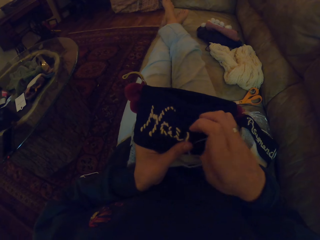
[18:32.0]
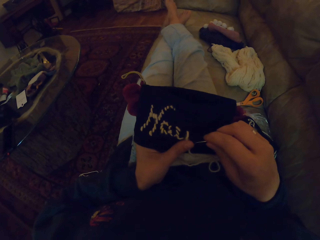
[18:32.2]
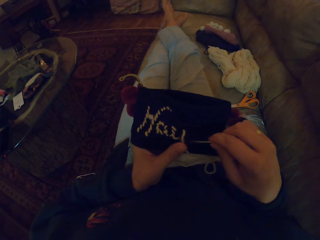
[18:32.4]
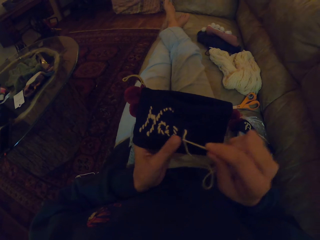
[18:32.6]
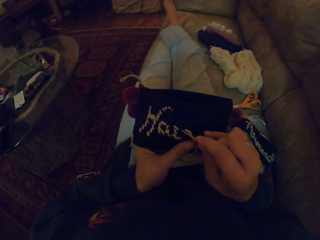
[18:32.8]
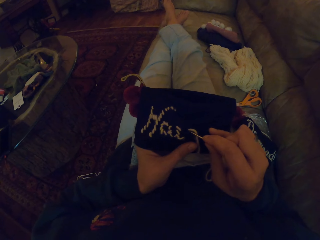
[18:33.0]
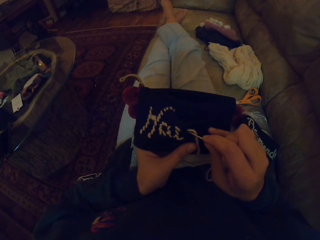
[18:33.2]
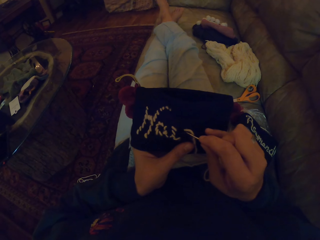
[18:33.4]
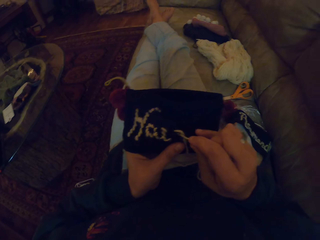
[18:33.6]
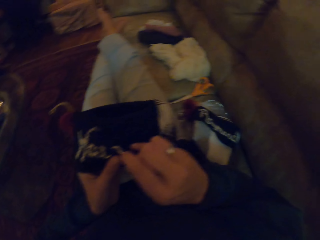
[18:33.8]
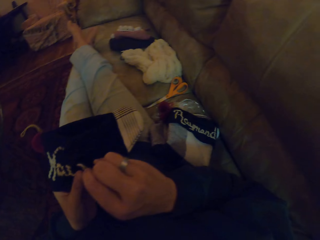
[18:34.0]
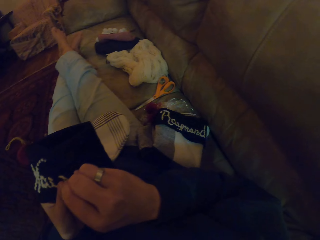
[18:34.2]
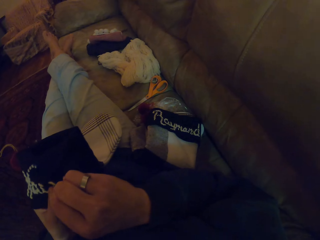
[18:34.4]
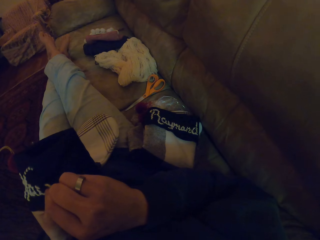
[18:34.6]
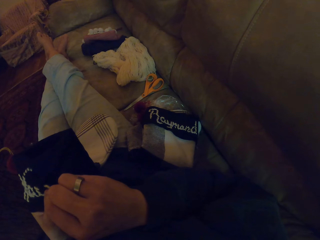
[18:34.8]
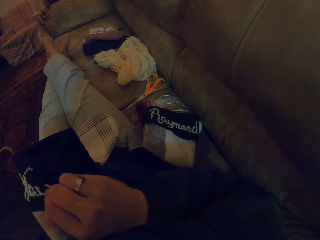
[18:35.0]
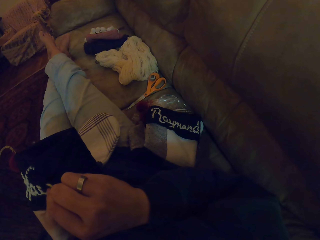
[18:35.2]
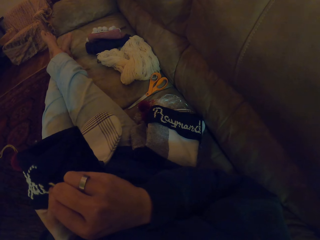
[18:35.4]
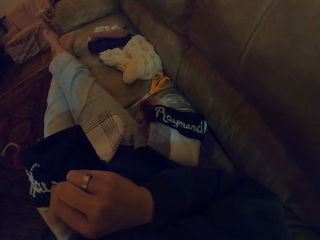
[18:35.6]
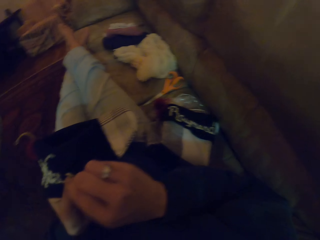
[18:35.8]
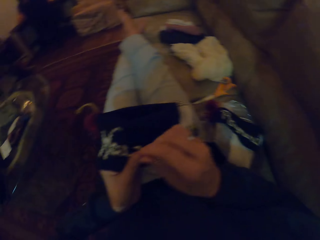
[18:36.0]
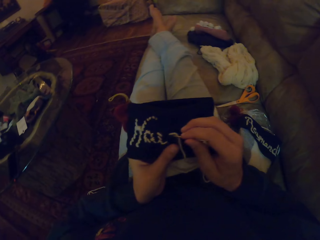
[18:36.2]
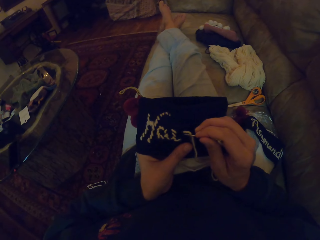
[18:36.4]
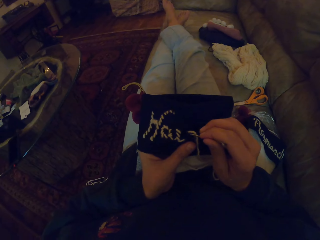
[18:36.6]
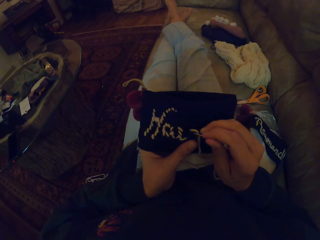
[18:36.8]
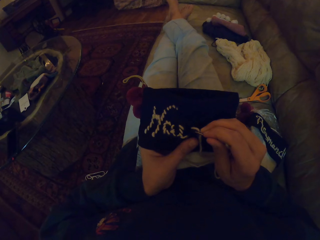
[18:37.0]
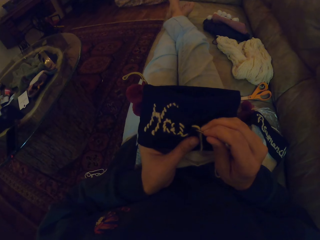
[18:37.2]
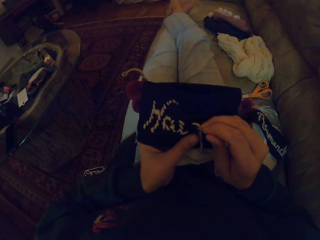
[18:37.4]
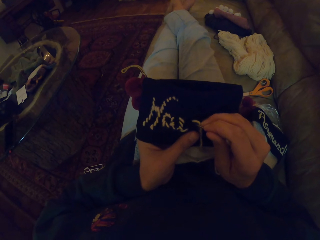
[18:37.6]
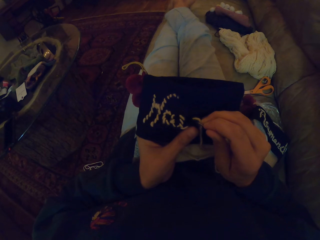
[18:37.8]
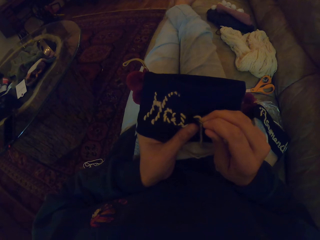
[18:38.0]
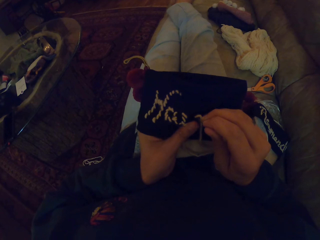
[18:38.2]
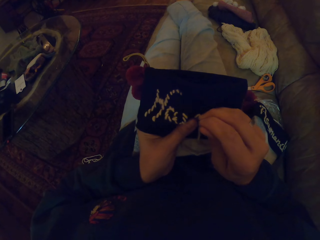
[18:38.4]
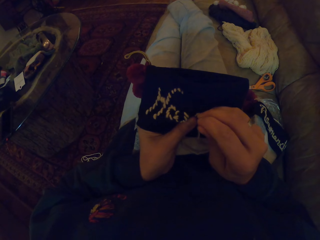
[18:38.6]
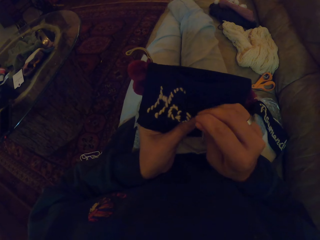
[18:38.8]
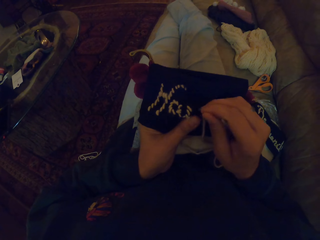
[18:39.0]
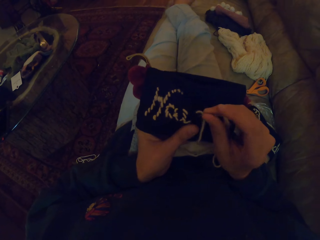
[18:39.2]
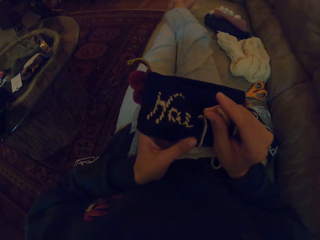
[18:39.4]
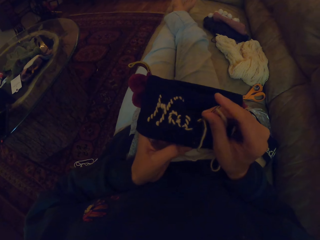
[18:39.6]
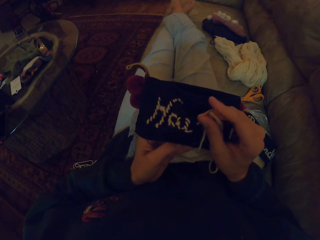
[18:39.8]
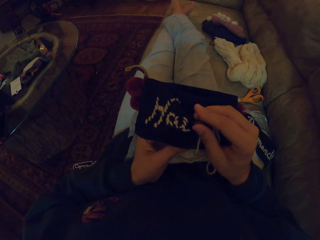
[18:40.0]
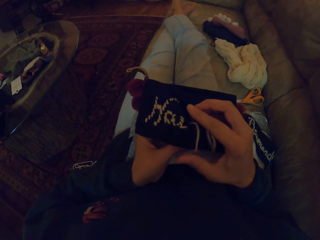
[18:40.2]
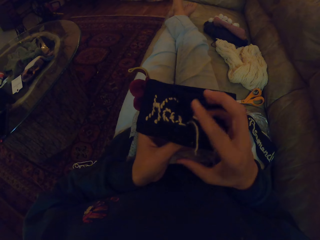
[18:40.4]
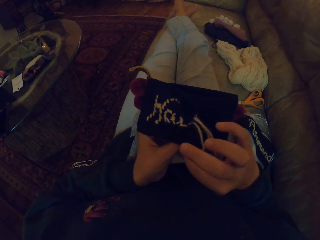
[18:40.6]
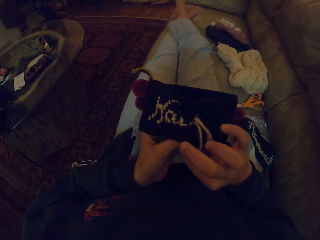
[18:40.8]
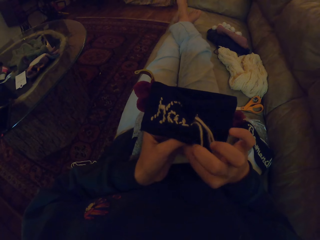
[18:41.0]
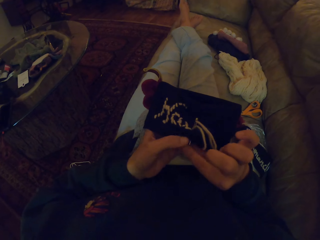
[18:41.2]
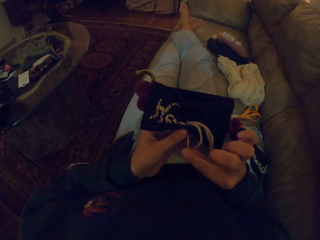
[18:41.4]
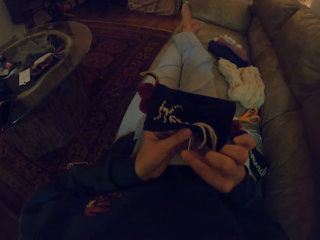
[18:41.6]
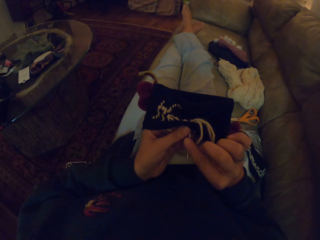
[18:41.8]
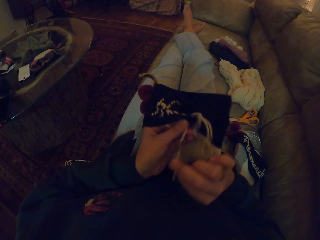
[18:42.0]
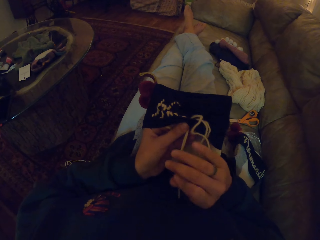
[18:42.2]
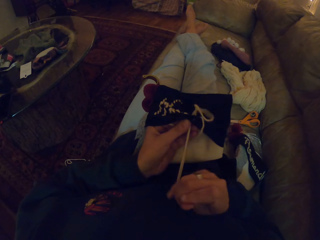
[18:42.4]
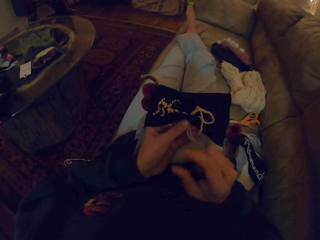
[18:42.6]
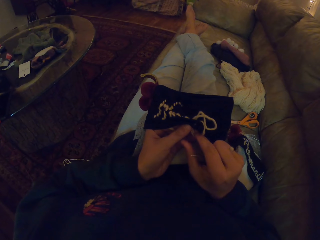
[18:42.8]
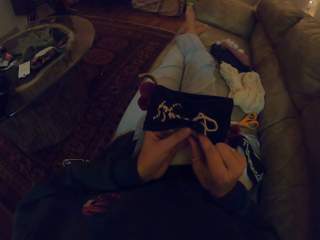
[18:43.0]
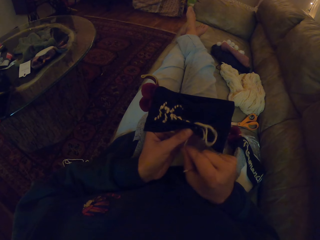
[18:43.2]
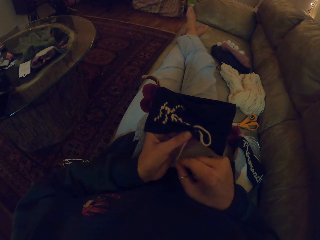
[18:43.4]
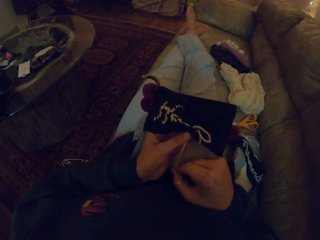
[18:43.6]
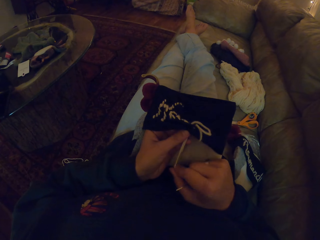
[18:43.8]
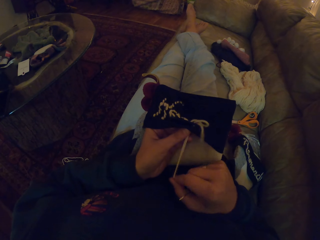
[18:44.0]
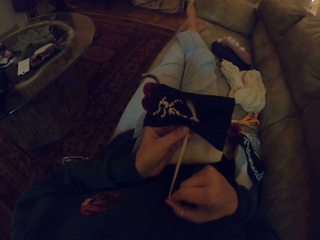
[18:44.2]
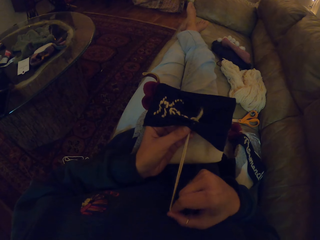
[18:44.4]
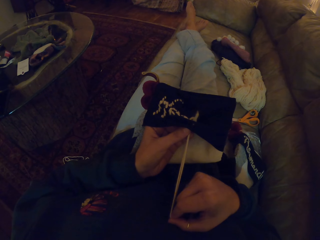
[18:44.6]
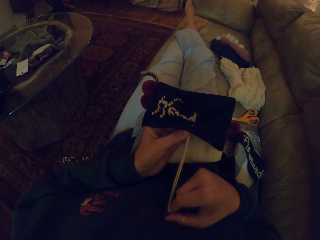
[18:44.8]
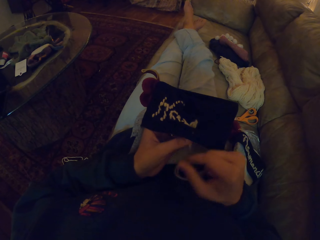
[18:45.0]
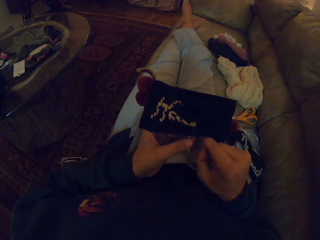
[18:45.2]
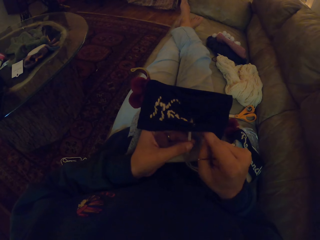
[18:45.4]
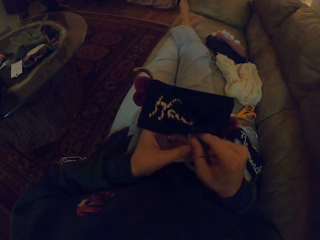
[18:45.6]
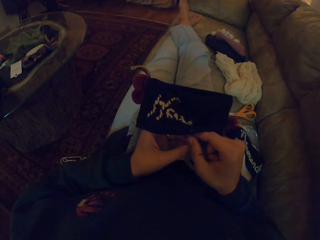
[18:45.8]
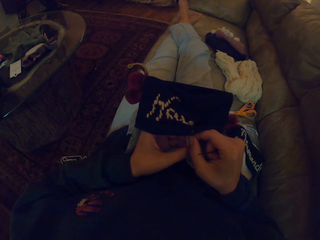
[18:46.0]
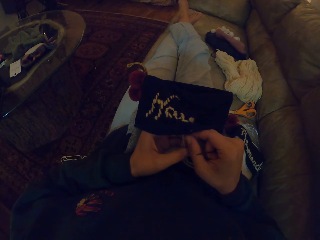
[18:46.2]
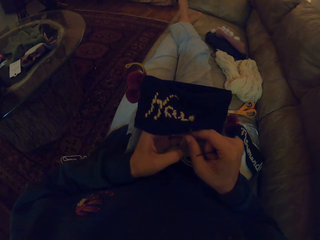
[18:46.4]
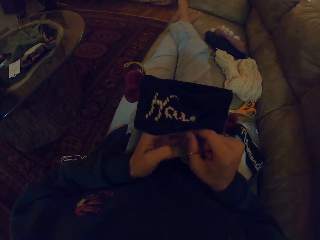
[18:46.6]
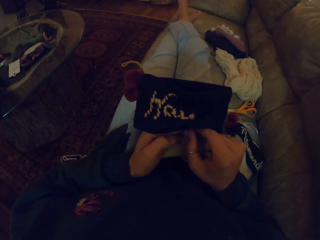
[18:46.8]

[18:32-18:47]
The camera wearer sews the fabric. They sew the bag with the needle. They pull the needle. They pull the thread.

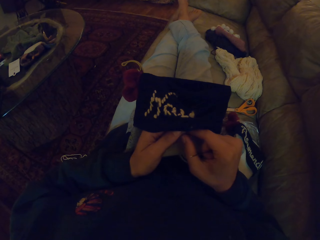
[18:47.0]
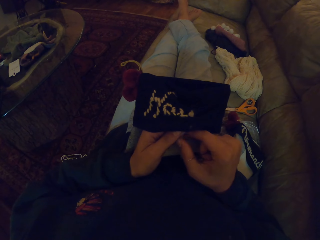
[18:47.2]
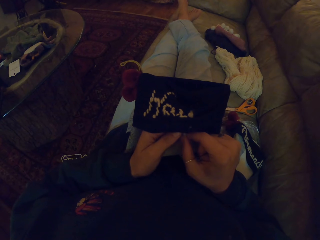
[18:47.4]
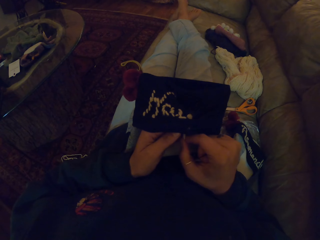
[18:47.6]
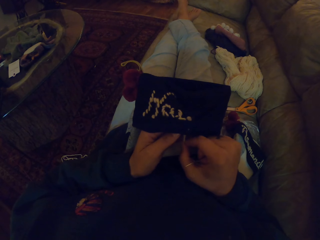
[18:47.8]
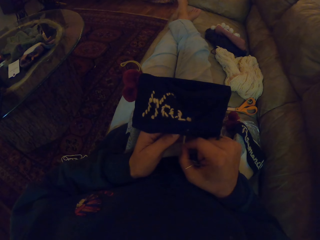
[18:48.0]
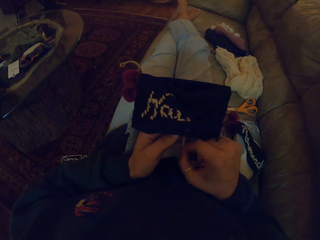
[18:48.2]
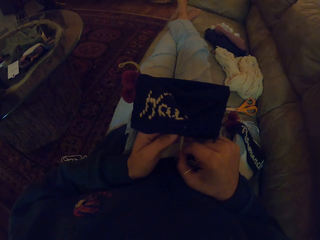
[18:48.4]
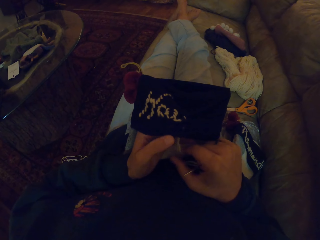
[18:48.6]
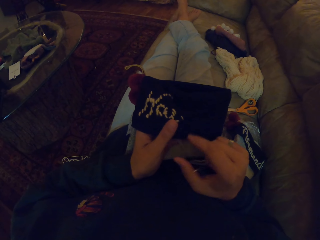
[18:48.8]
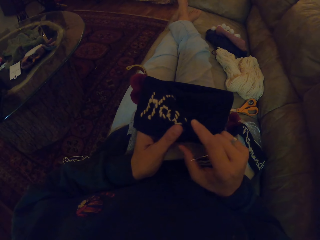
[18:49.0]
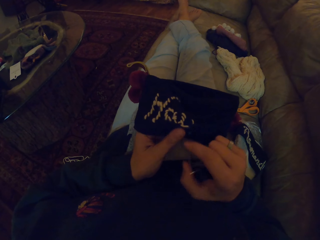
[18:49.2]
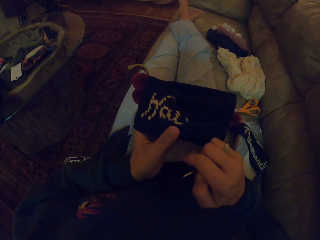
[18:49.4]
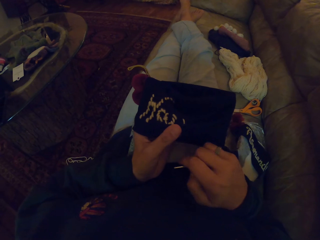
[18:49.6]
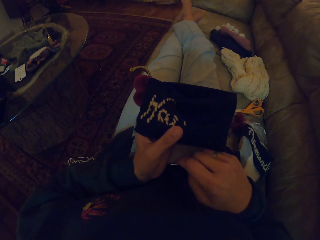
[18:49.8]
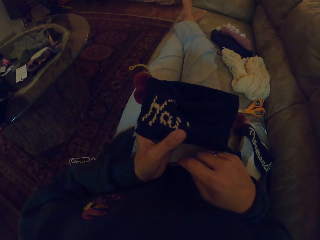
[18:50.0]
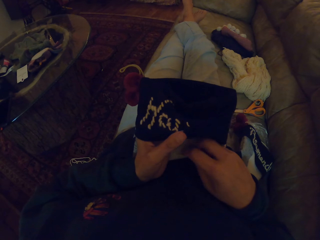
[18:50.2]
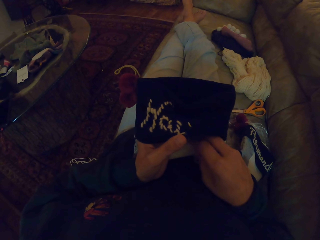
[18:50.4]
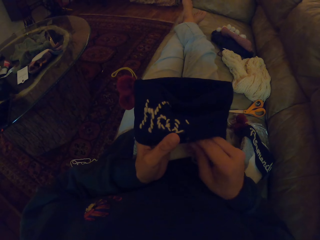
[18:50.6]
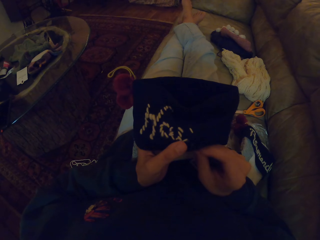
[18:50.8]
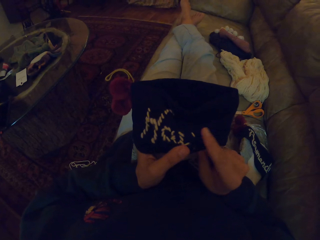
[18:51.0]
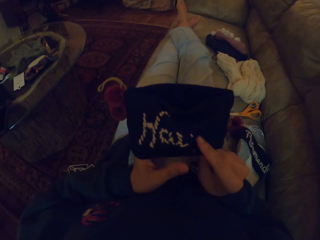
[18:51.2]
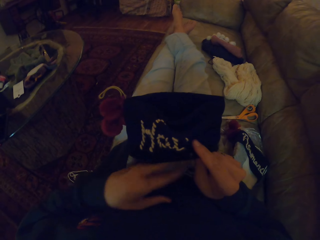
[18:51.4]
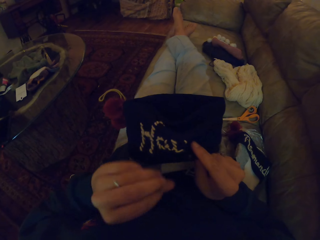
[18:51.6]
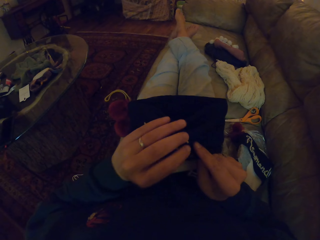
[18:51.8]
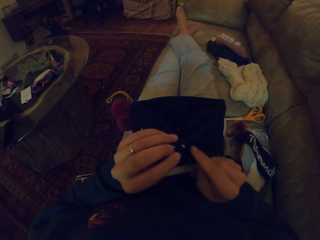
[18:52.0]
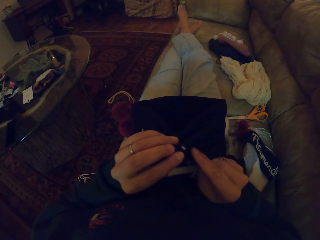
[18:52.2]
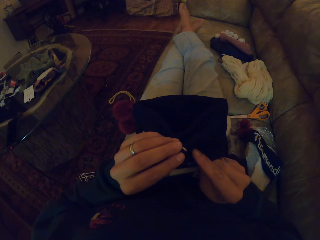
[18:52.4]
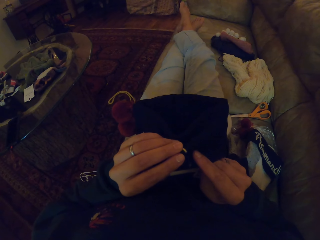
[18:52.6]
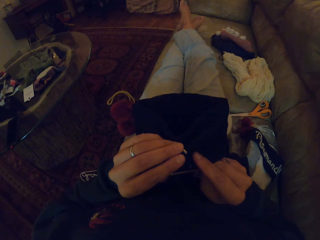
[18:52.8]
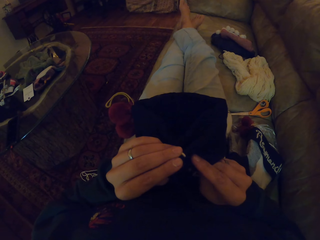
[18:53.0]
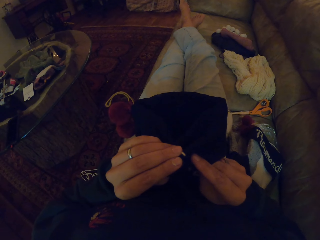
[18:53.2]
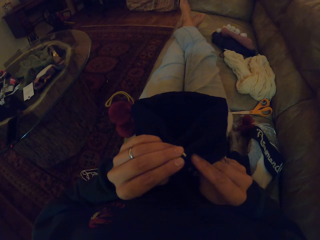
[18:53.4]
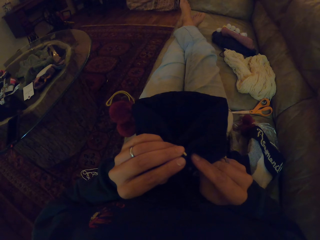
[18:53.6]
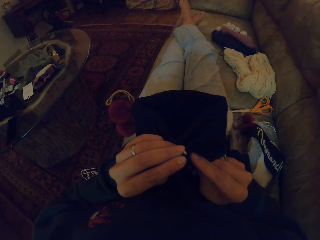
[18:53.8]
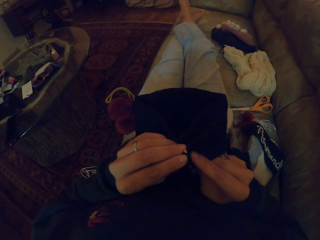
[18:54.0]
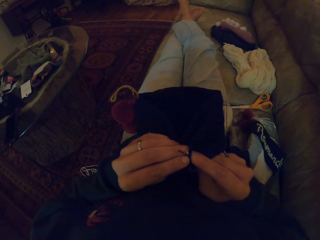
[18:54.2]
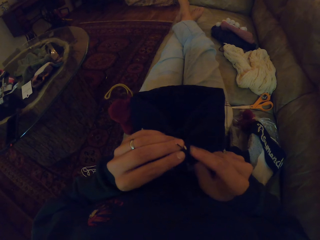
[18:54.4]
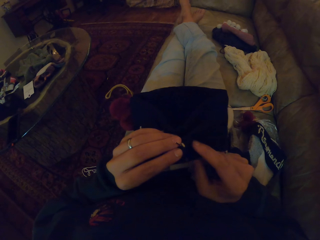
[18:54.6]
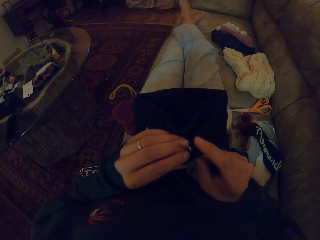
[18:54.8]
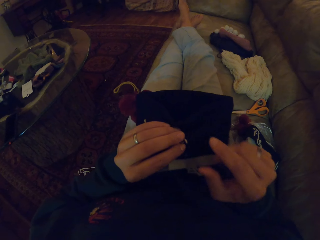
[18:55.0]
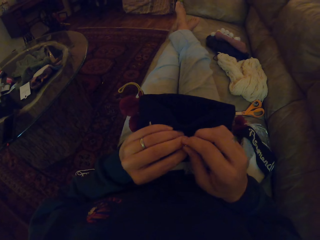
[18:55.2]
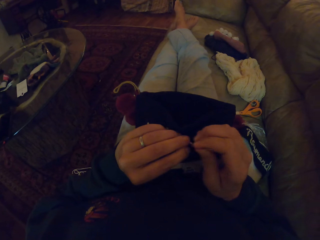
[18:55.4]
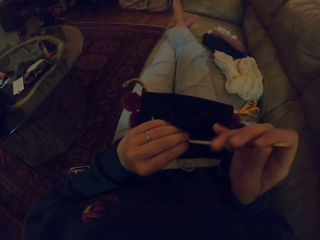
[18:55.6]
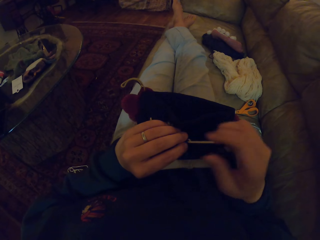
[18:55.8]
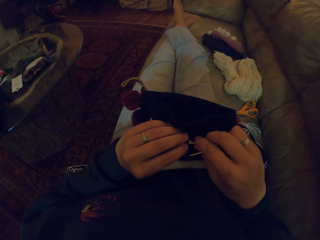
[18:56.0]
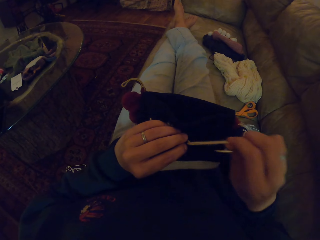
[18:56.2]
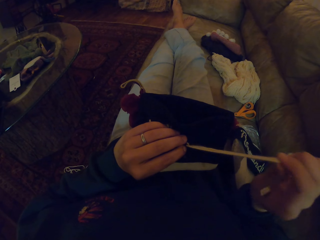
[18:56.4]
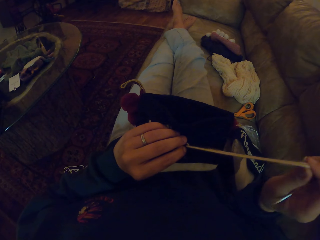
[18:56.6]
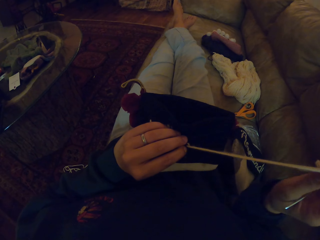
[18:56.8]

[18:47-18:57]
The camera wearer sews the fabric. They pull the needle.
